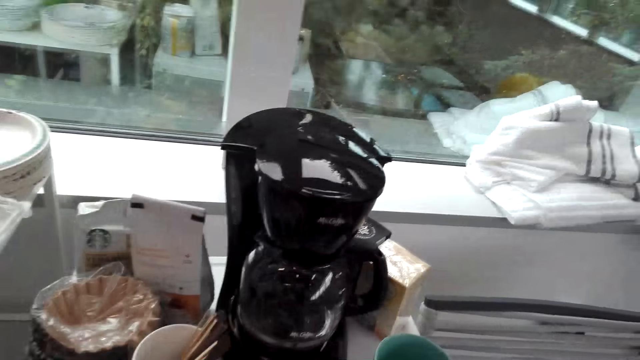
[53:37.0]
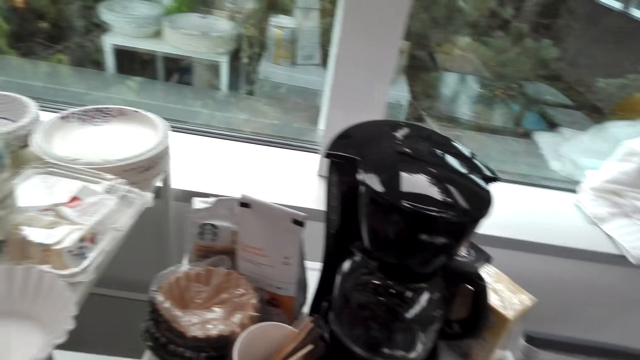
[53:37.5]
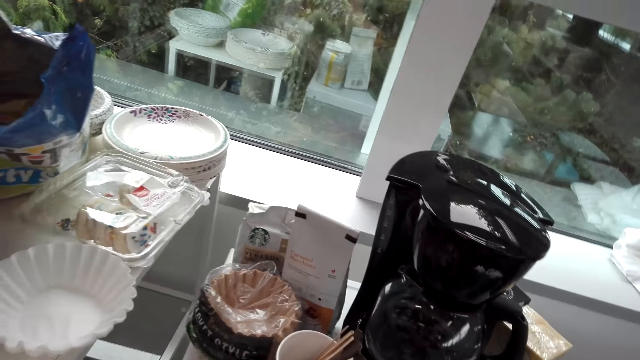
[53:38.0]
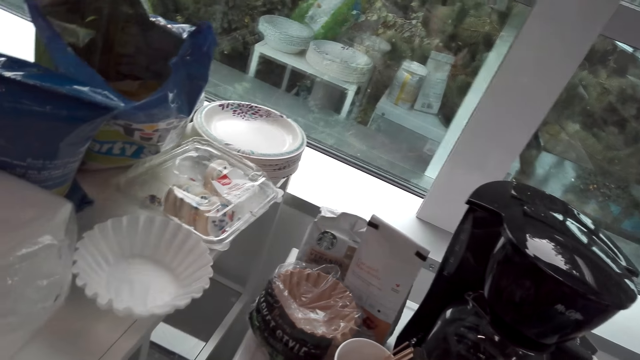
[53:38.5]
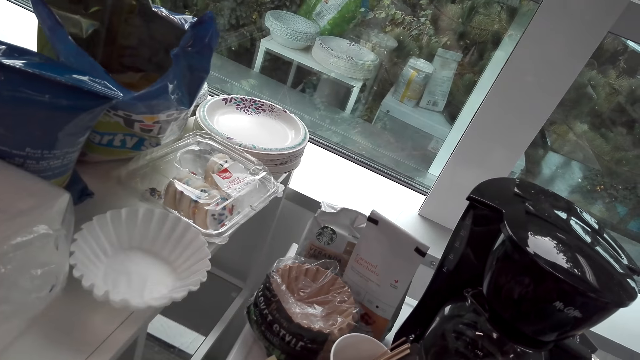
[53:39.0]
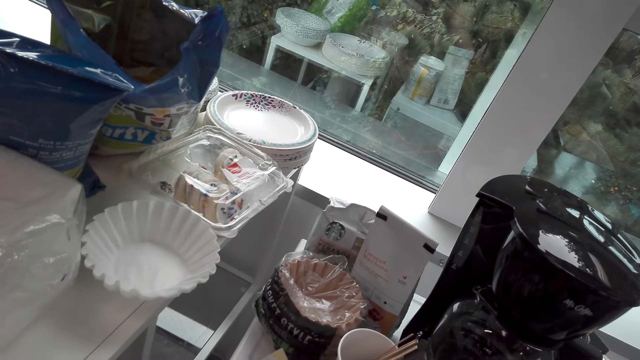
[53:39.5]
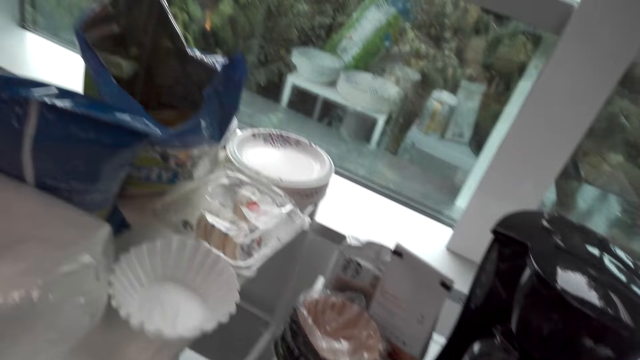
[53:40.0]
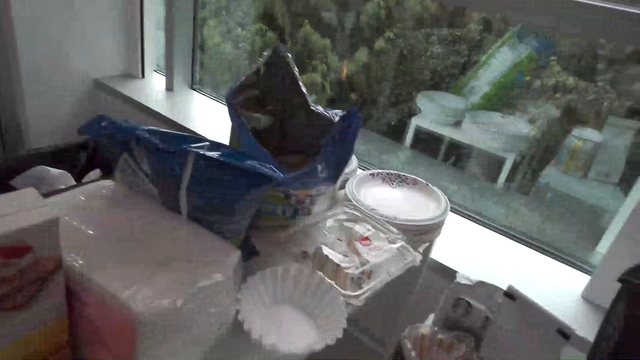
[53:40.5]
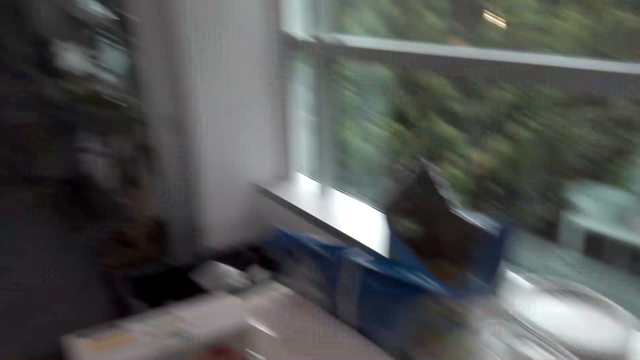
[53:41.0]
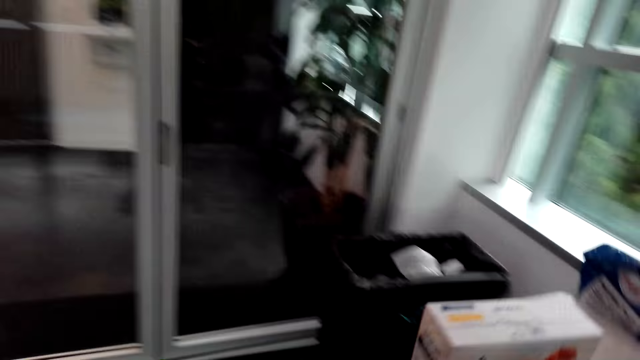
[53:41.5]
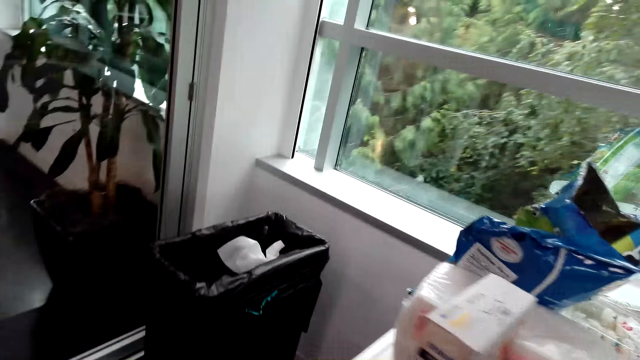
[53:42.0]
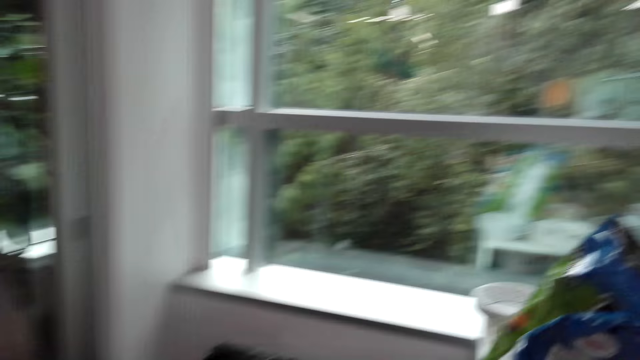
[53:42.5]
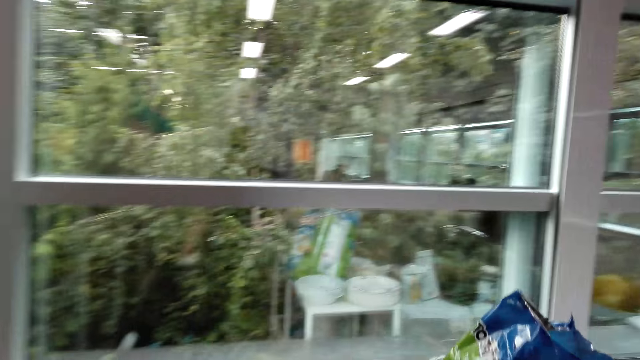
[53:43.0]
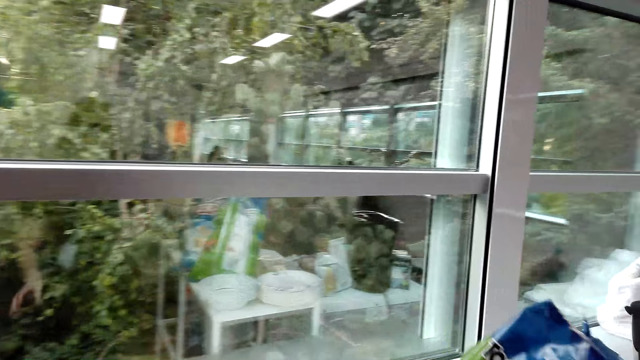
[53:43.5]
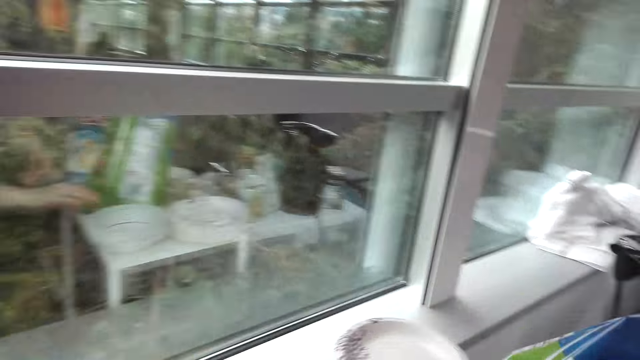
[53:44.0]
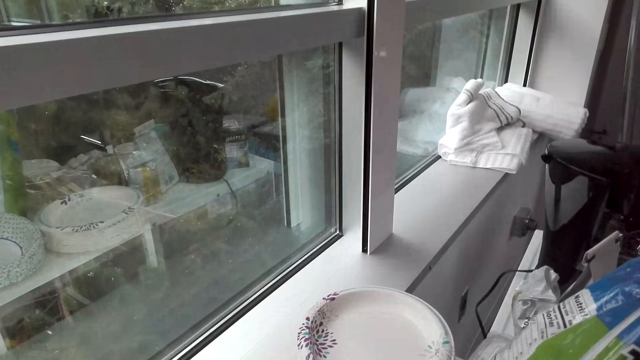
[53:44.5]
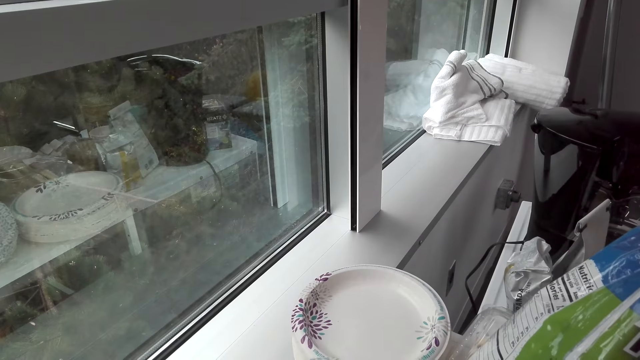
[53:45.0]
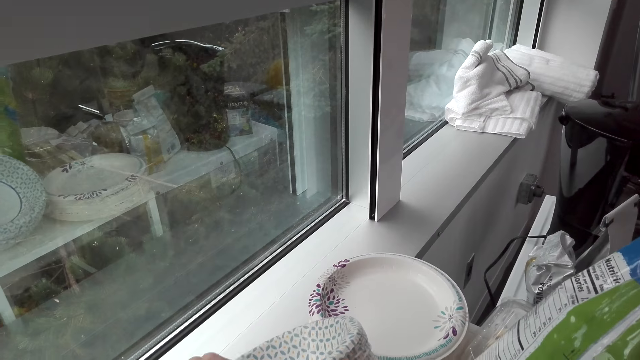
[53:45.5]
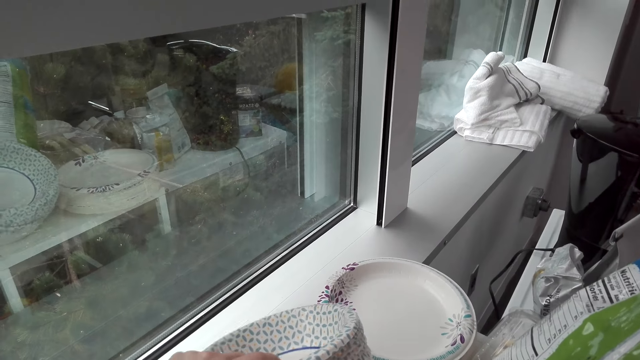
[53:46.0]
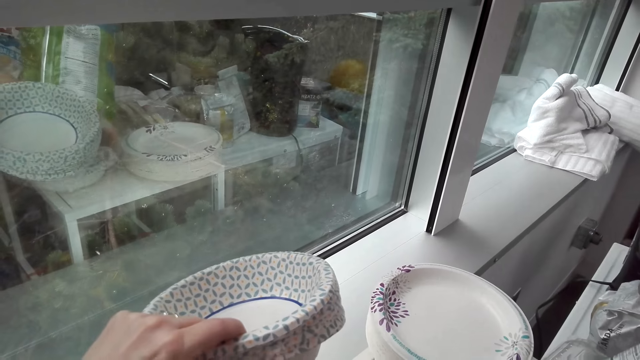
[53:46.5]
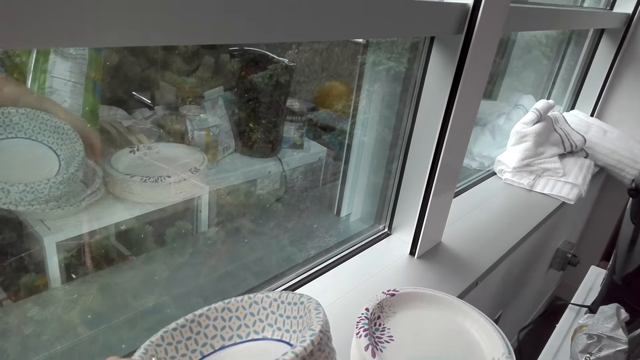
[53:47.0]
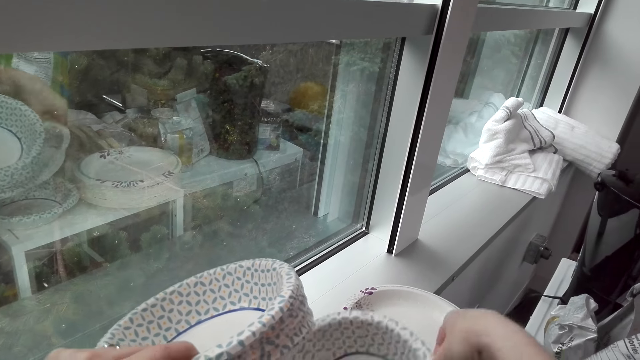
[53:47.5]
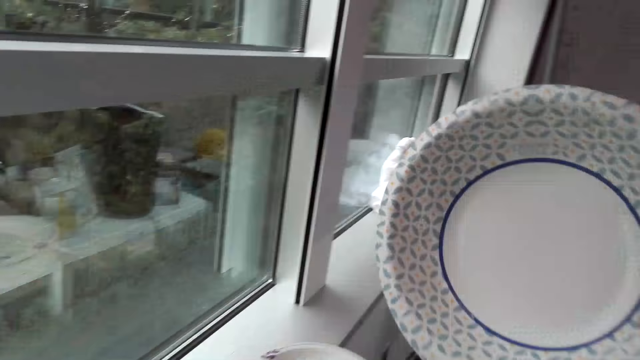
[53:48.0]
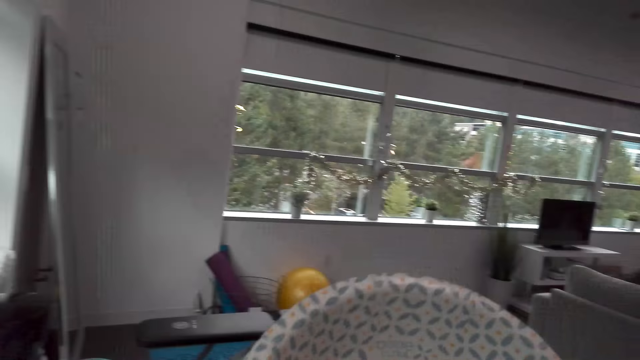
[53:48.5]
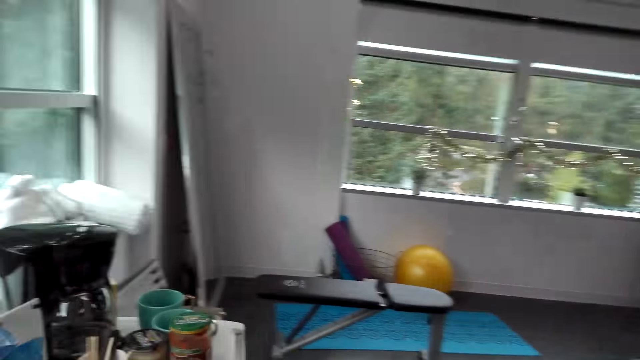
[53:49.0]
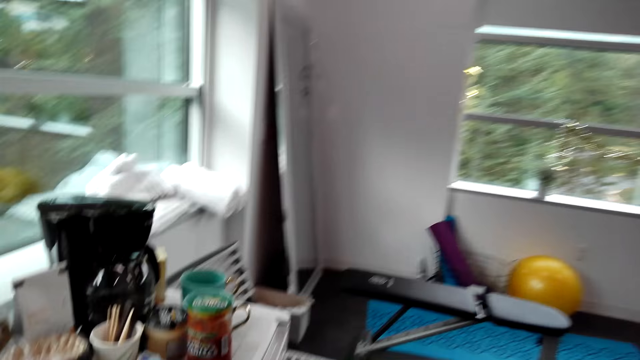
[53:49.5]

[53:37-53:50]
The camera wearer throws the napkin into the trash can. They look around. They take paper plates on the shelf.

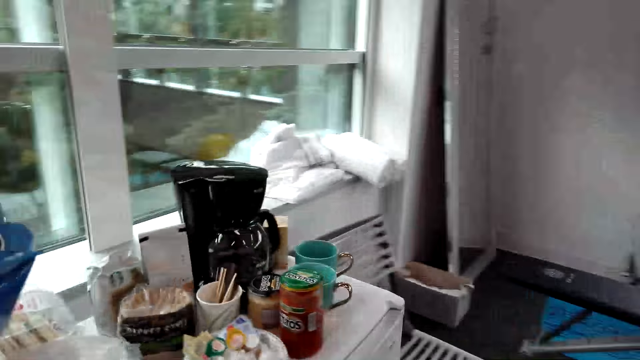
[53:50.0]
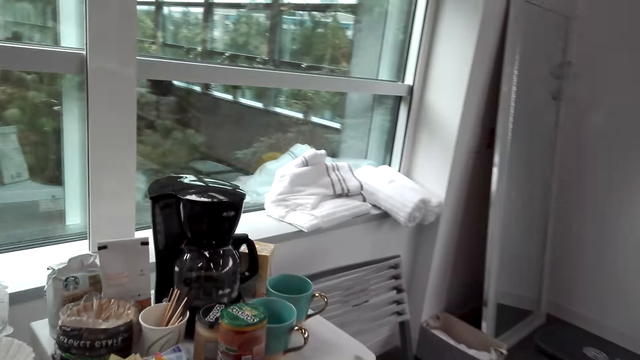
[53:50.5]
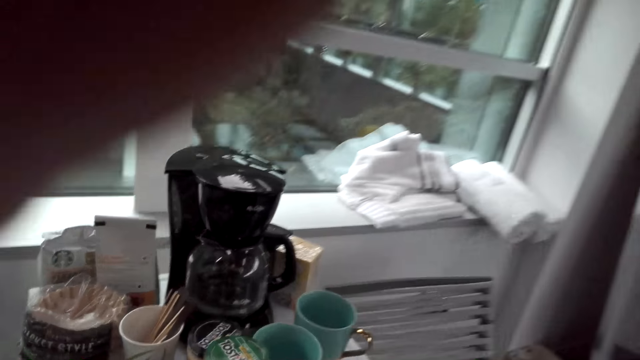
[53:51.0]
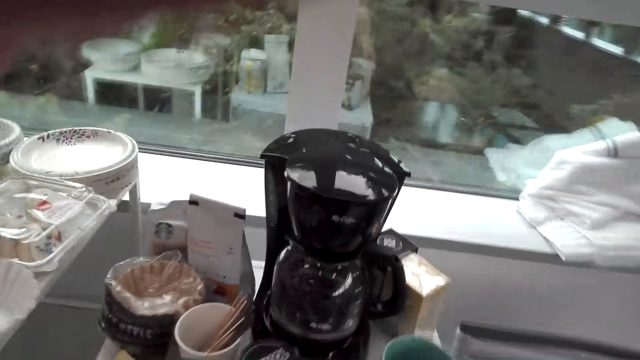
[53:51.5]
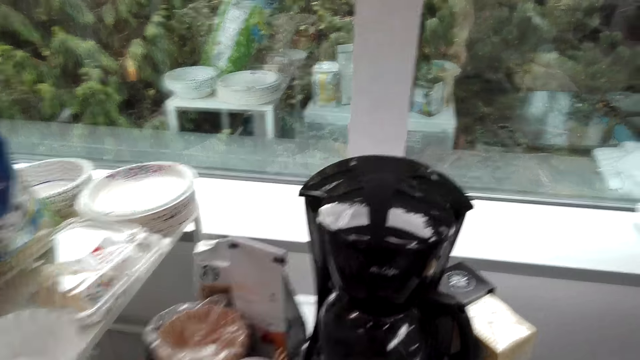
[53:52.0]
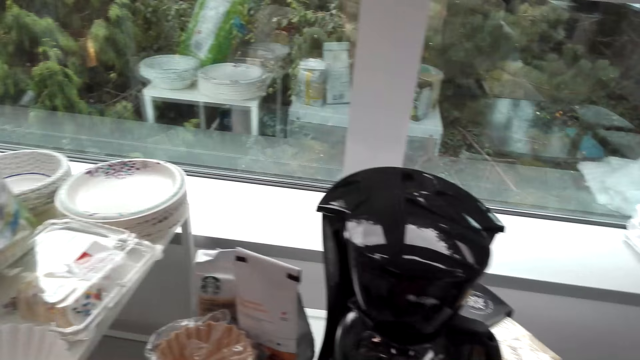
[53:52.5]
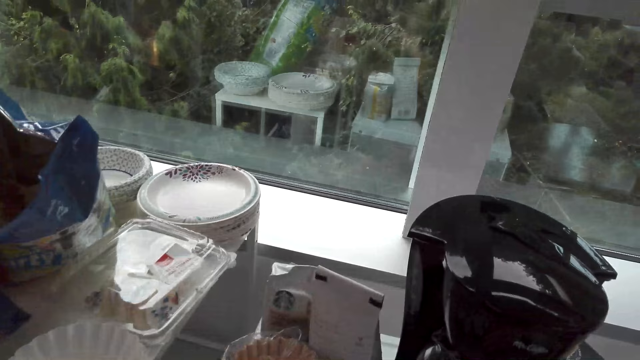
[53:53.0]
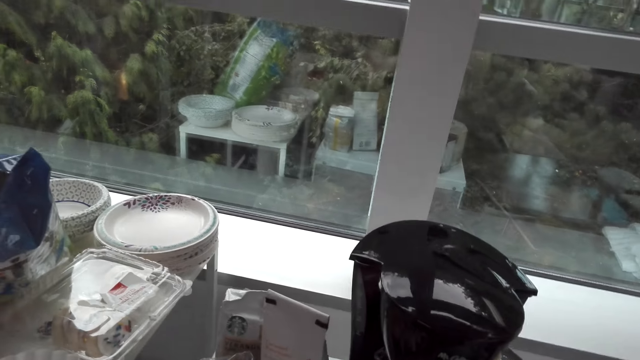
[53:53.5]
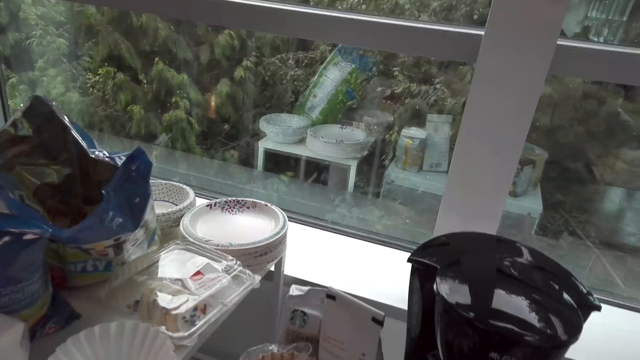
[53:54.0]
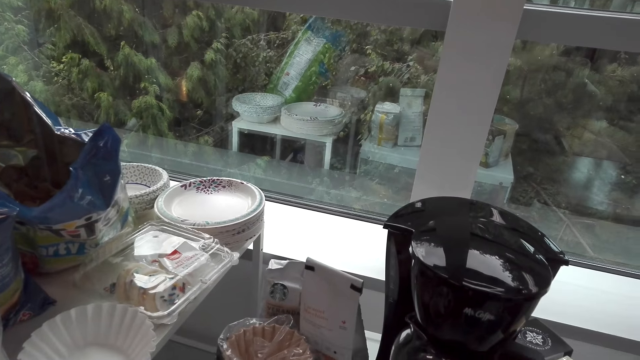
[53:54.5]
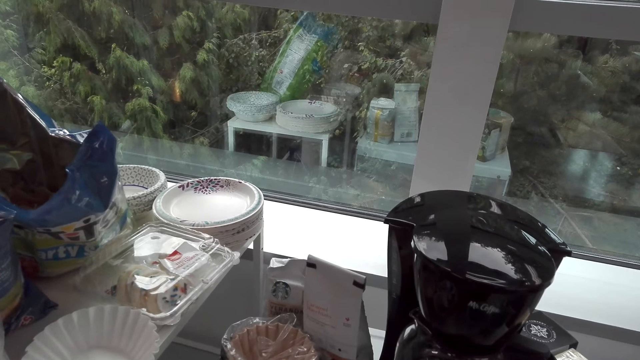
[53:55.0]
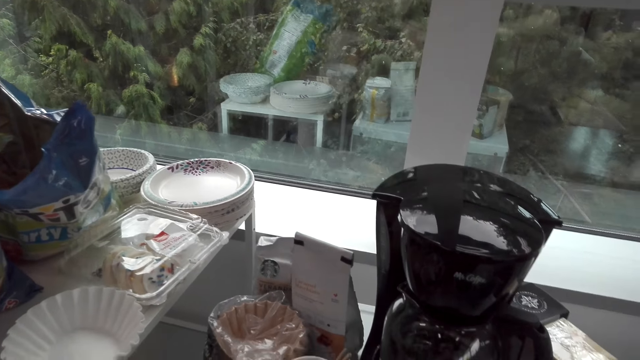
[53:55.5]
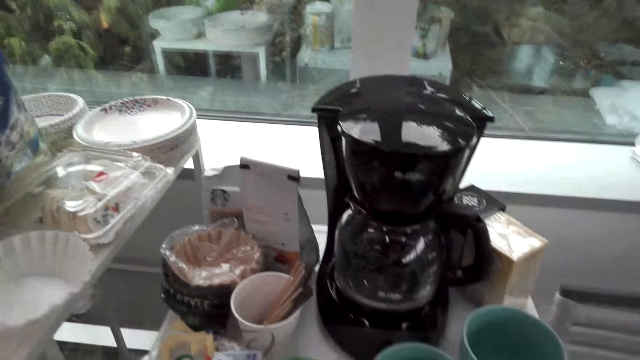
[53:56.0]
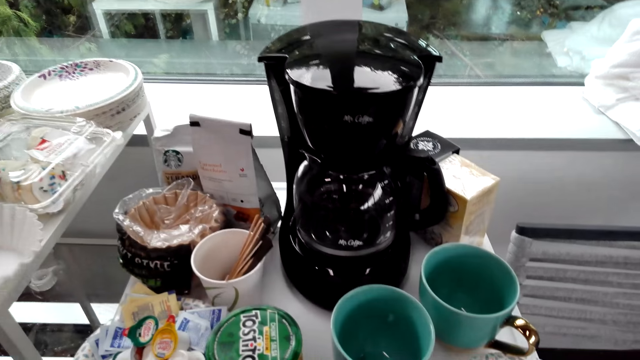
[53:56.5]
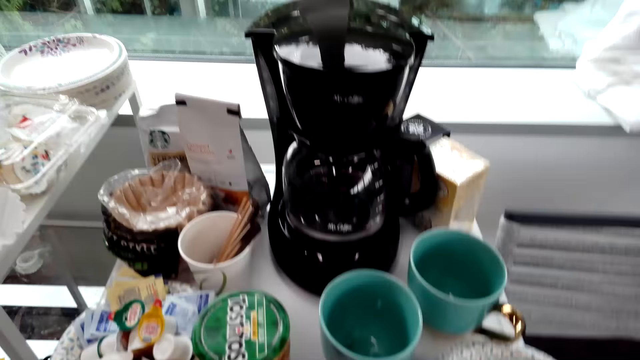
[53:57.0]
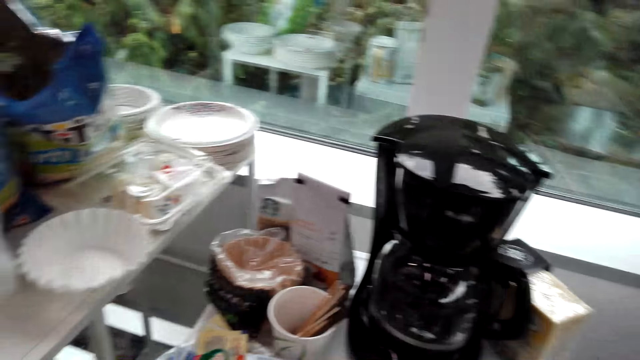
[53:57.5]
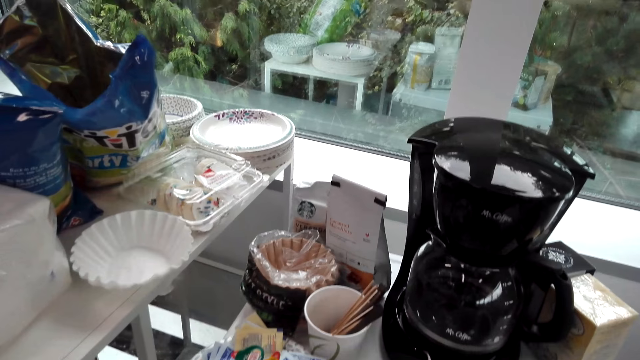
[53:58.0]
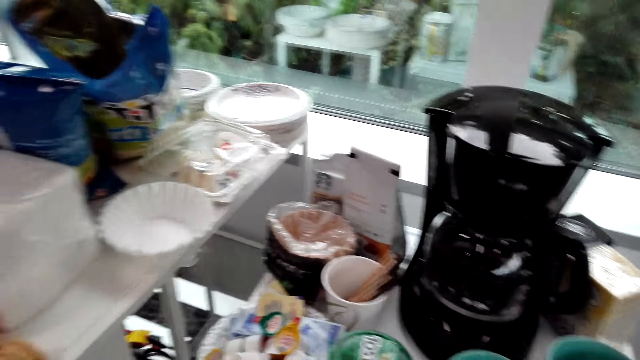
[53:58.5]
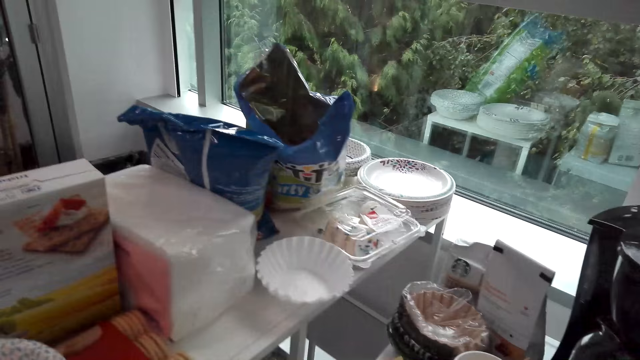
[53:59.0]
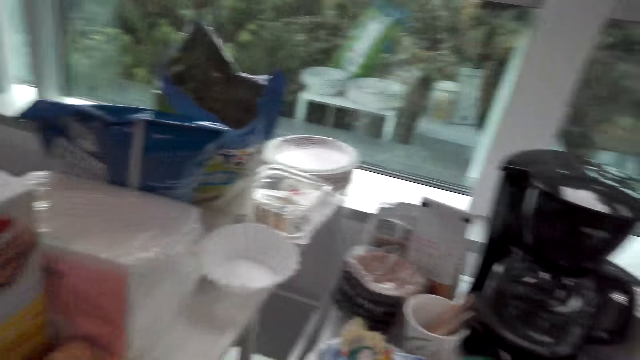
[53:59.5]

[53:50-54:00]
The camera wearer adjusts the camera.
